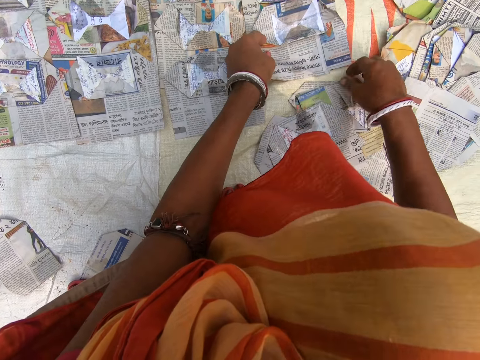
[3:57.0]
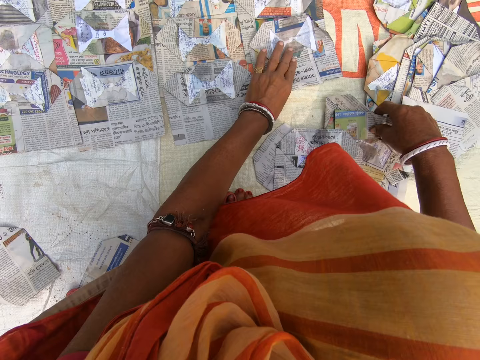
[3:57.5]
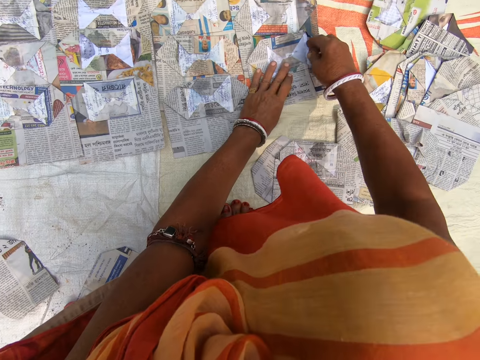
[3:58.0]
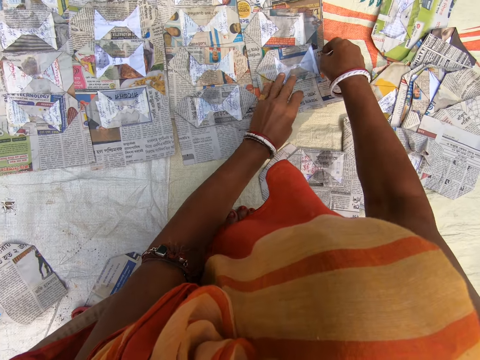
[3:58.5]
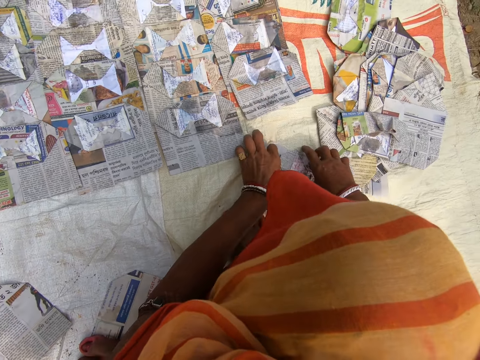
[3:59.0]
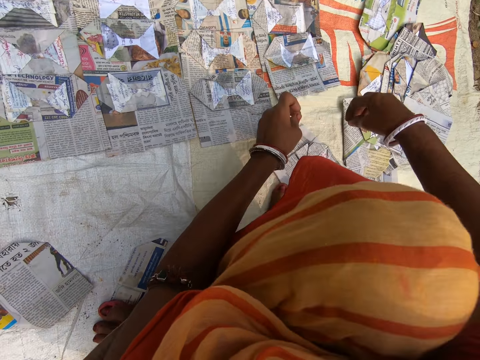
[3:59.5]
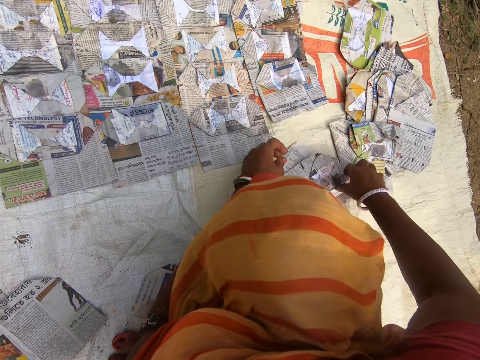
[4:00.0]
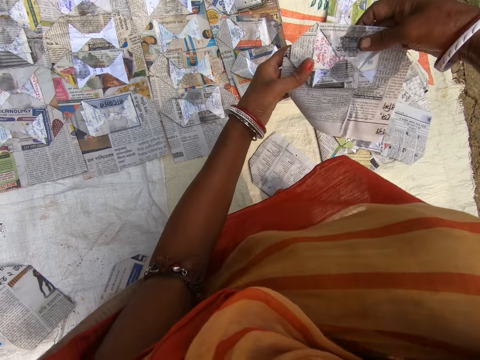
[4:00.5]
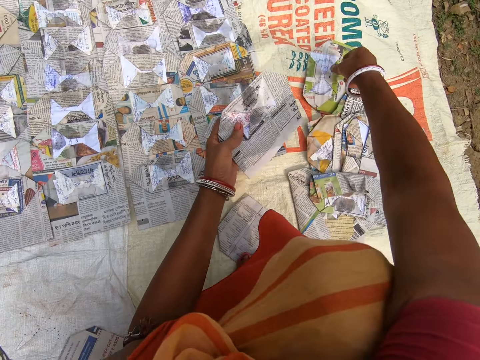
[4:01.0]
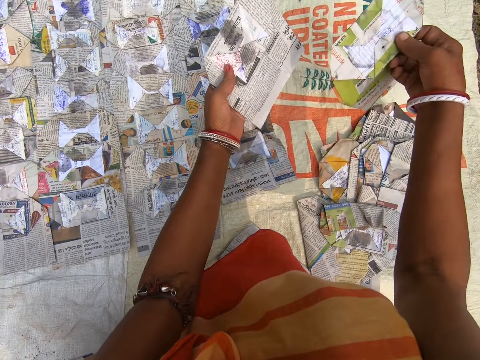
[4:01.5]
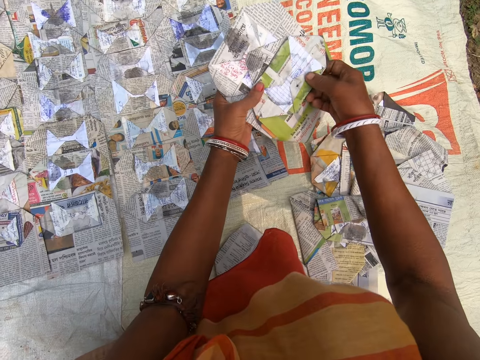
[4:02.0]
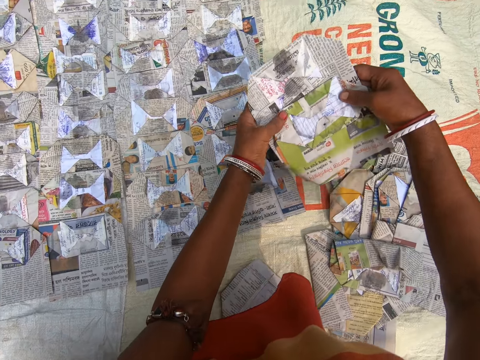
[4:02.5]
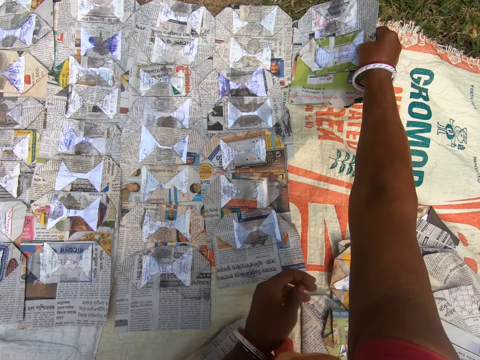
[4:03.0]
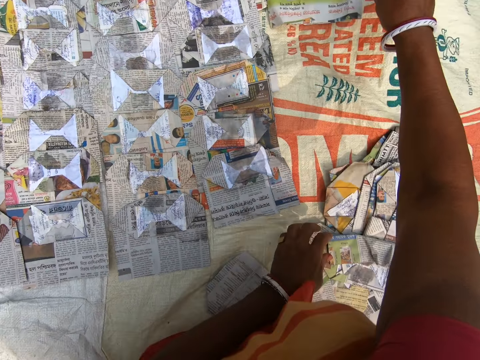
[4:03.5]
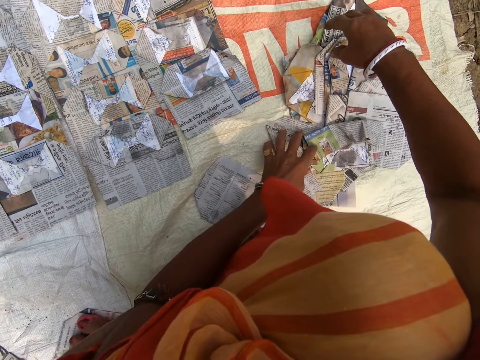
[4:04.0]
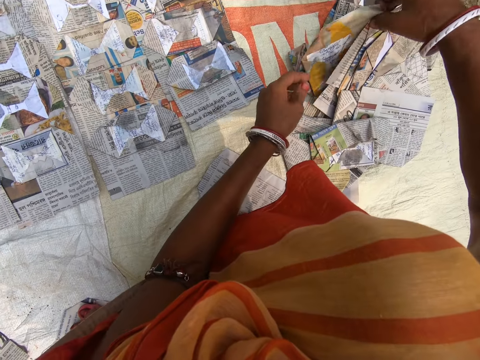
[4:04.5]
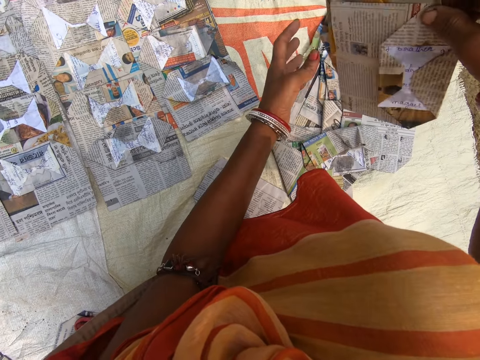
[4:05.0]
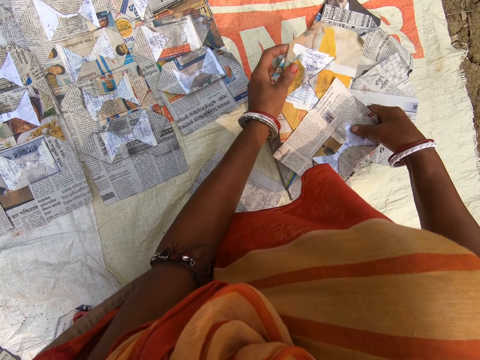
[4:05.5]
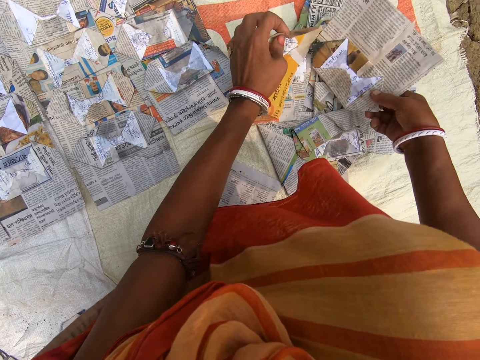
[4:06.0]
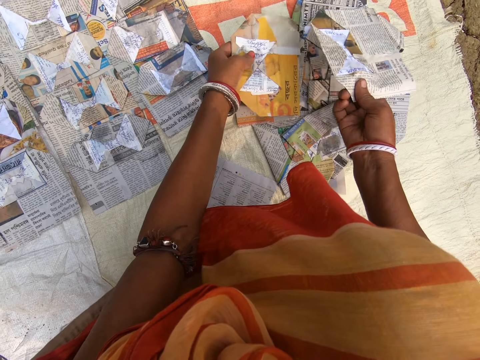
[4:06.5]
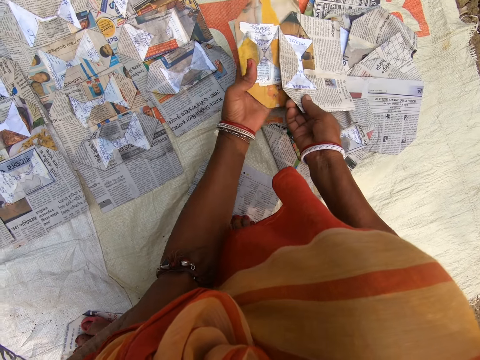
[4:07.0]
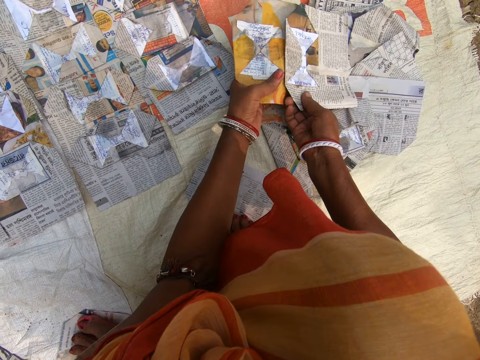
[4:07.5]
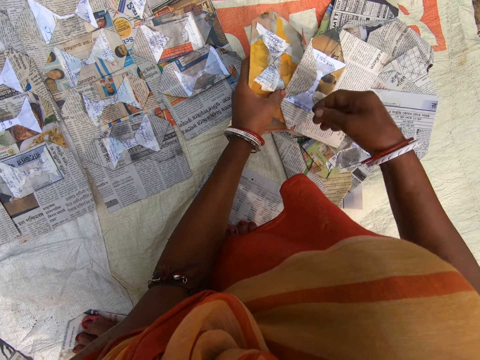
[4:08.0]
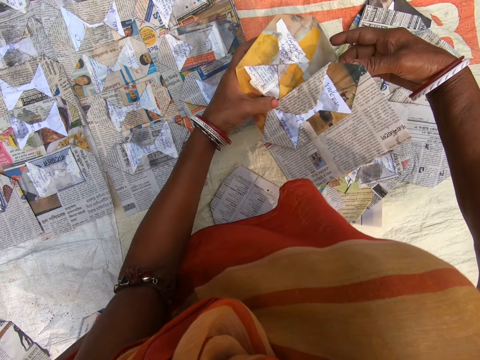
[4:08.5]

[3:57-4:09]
The camera wearer places the magazine on the sack. They pick up the magazine. They push the magazine. They move a step. They pick up the magazine. They look at the magazine. They pick up the magazine. They look at the magazine. They place the magazine on the sack. They look at the magazine. They pick up the magazine. They look at the magazine.

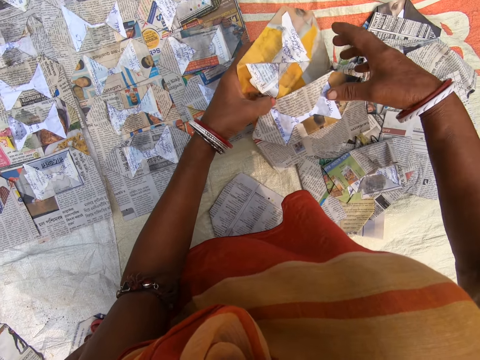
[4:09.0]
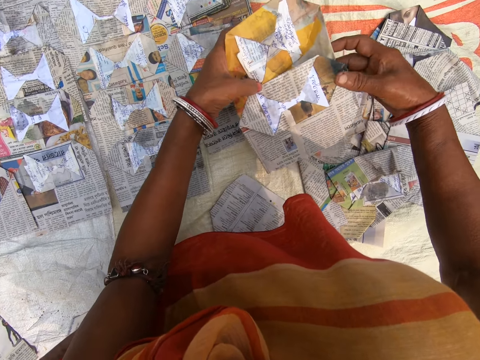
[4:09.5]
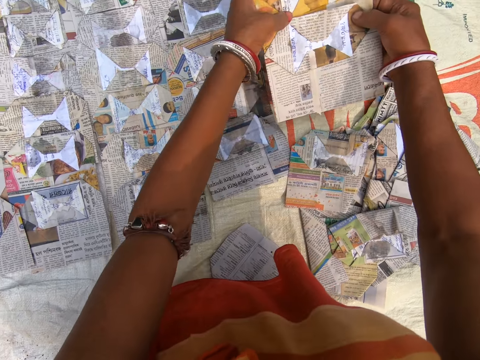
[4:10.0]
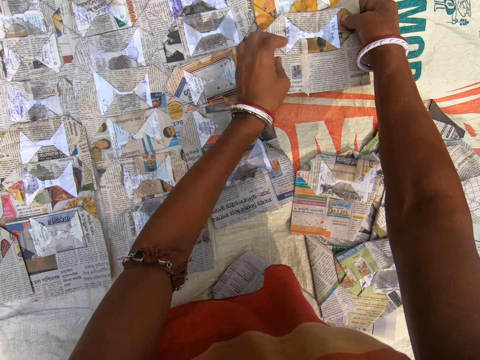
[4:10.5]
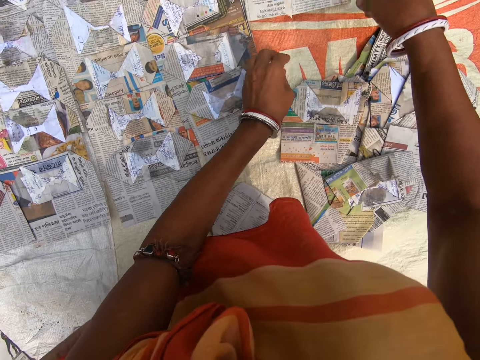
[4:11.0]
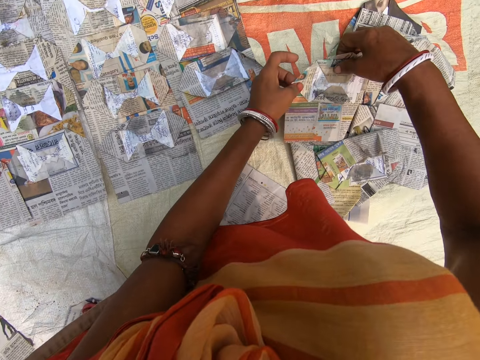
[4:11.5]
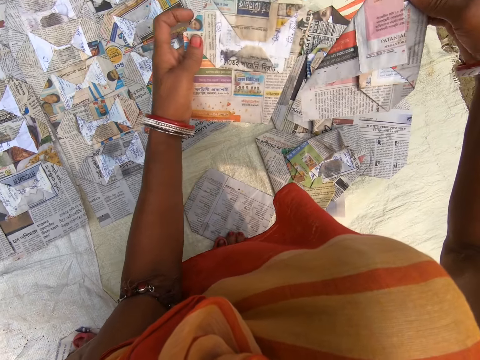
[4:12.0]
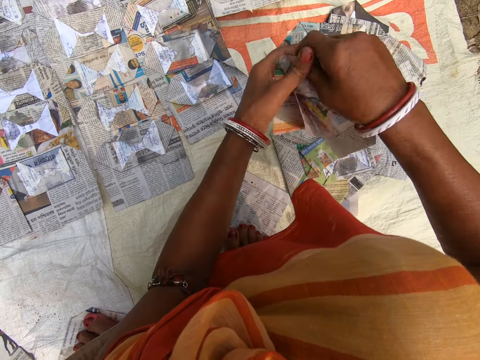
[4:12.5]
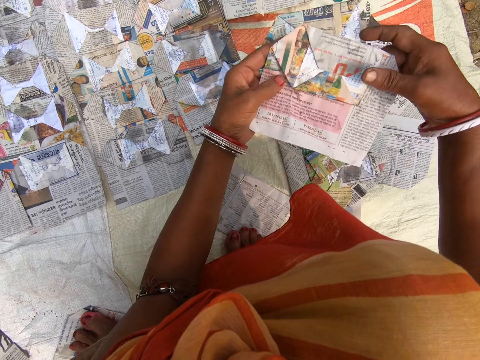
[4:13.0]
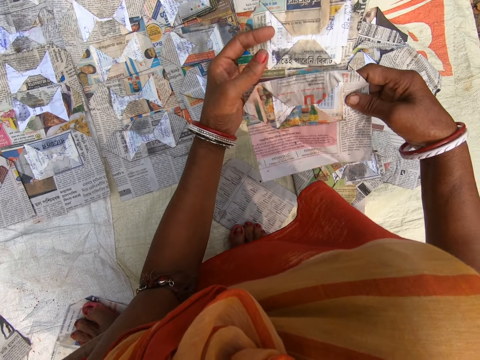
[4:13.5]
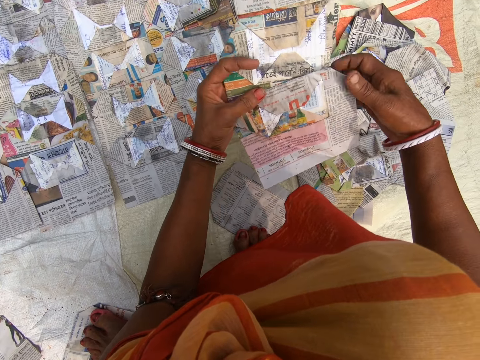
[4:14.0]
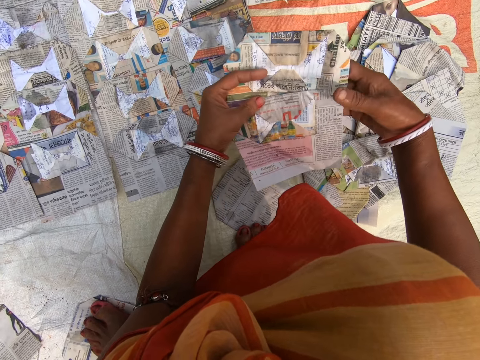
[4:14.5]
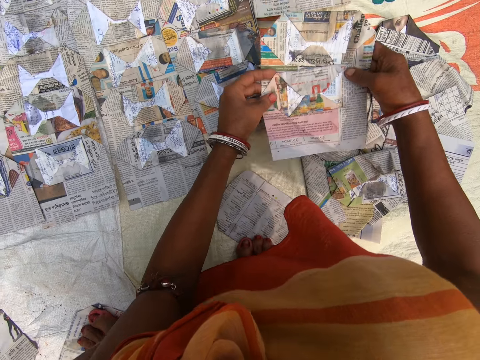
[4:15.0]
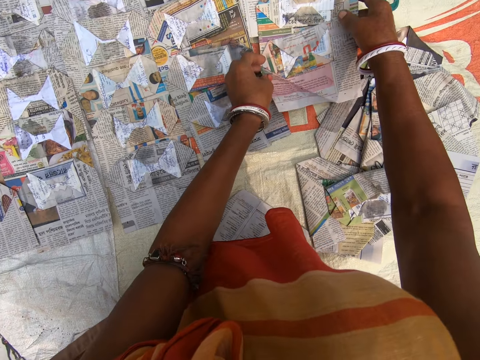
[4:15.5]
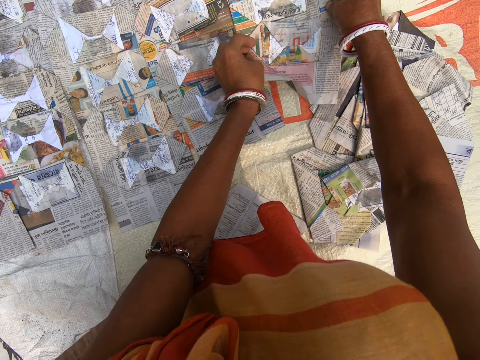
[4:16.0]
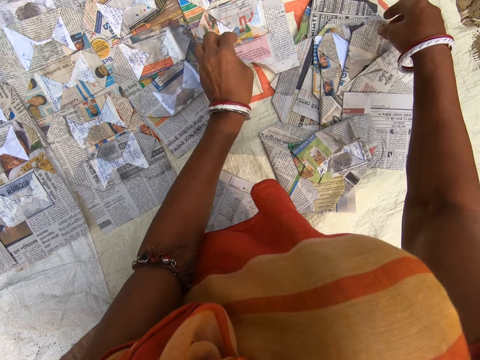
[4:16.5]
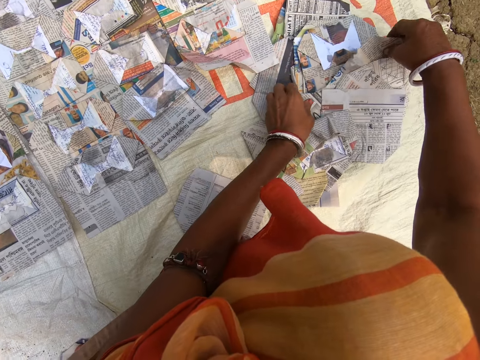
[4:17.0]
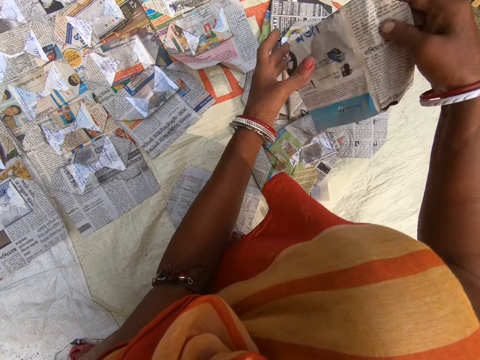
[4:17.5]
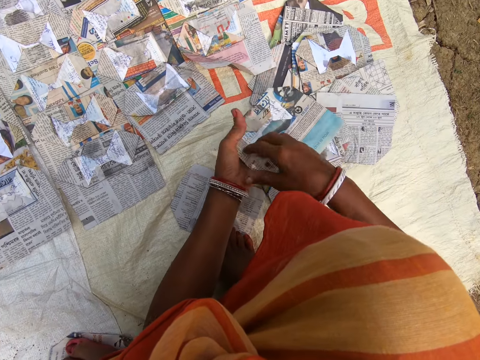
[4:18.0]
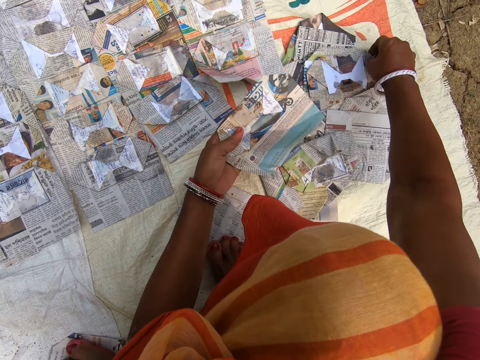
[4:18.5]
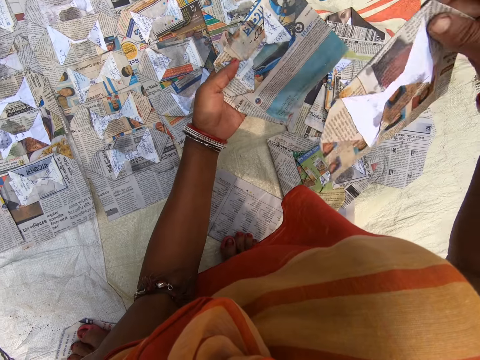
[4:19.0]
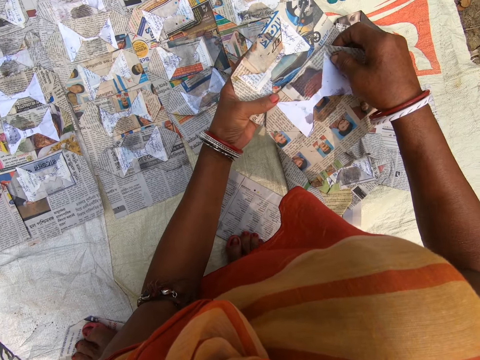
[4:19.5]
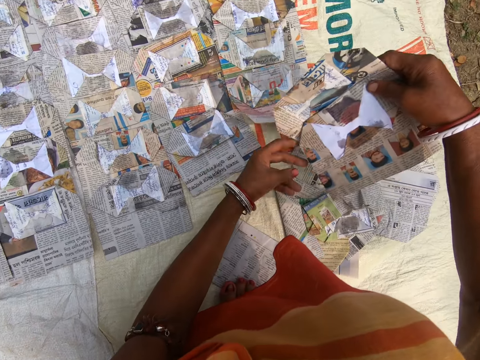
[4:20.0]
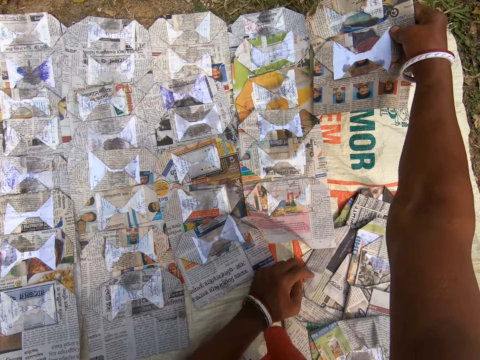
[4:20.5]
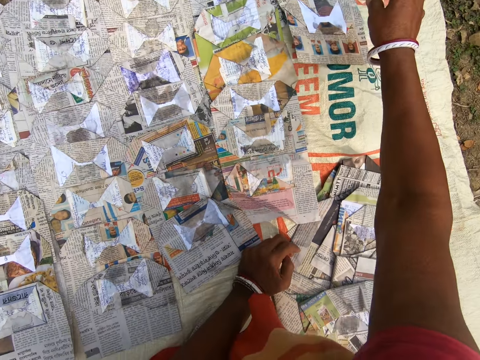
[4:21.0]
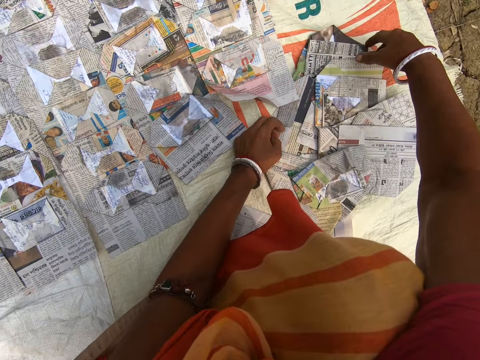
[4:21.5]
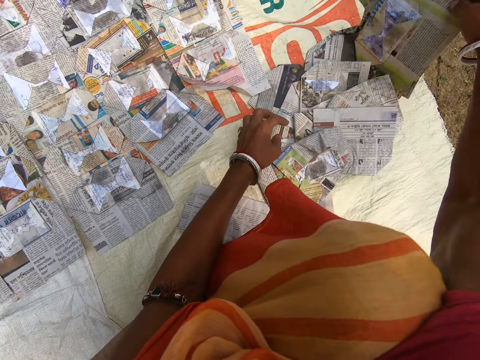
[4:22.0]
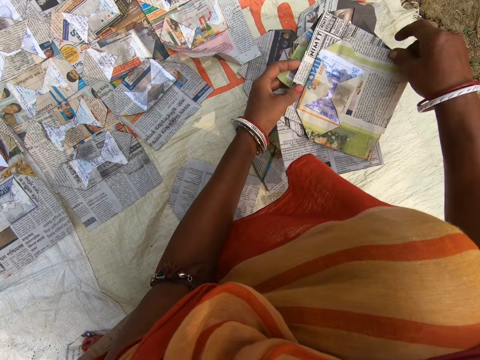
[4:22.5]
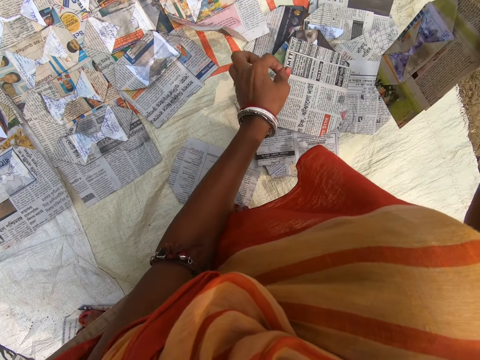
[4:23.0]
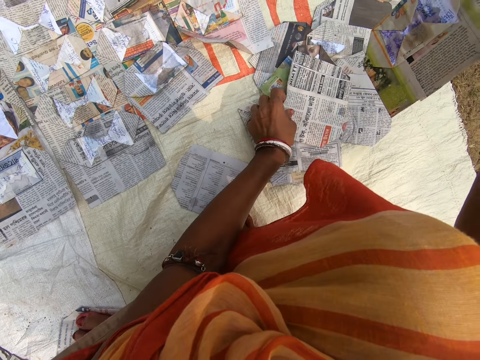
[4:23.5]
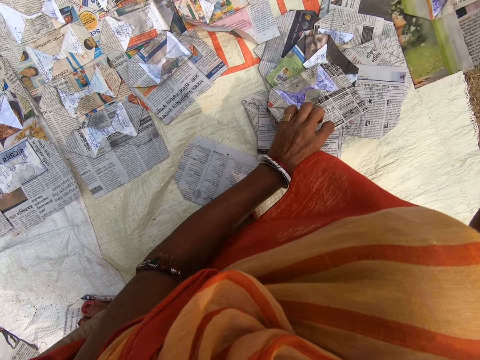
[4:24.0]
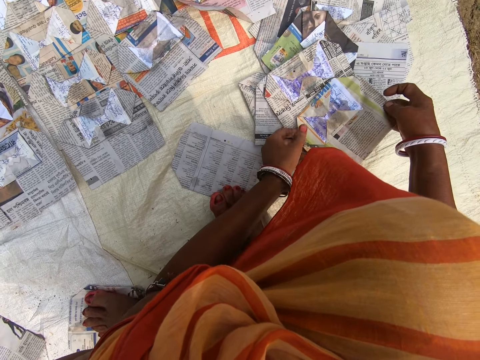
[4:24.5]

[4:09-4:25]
The camera wearer places the magazine on the sack. They look at the magazine. They pick up the magazine. They look at the magazine. They place the magazine on the sack. They pick up the magazine. They look at the magazine. They place the magazine on the sack. They pick up the magazine. They look at the magazine.
